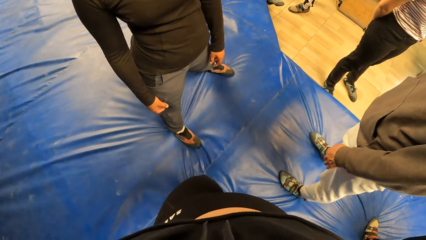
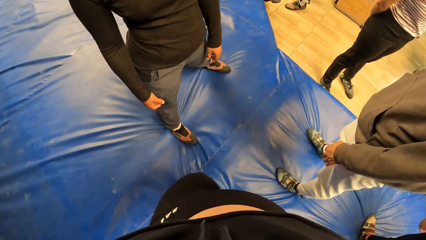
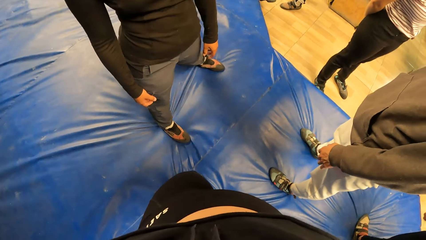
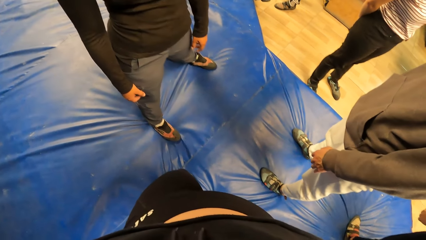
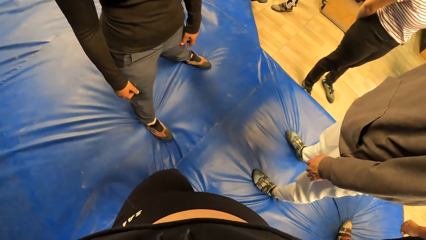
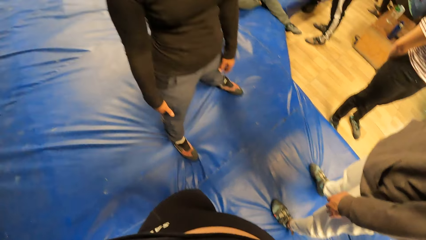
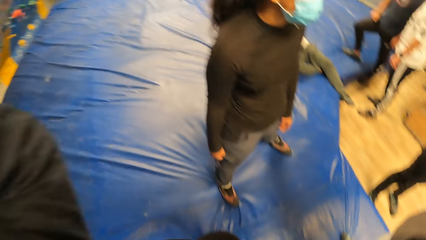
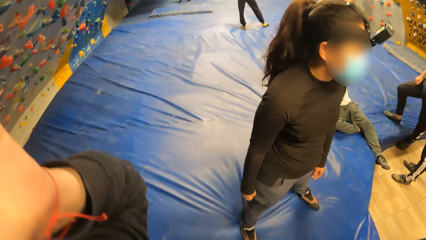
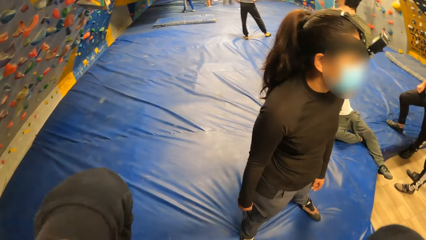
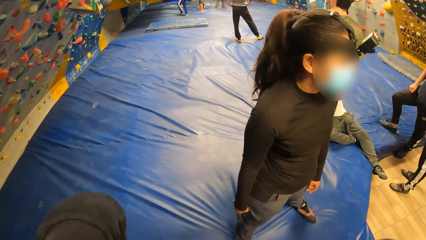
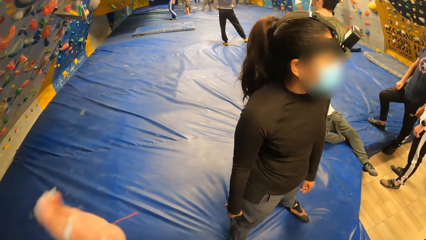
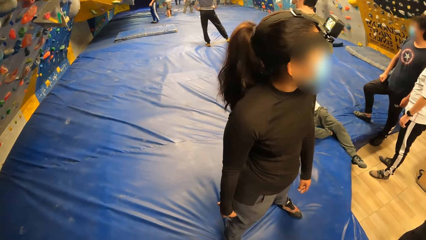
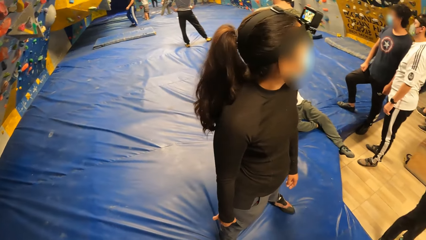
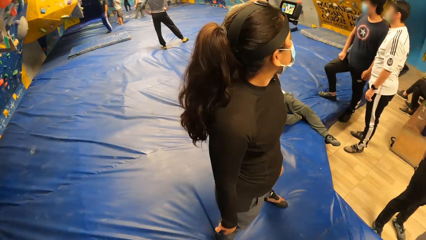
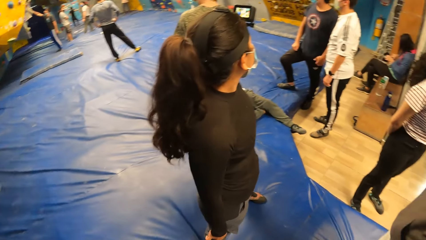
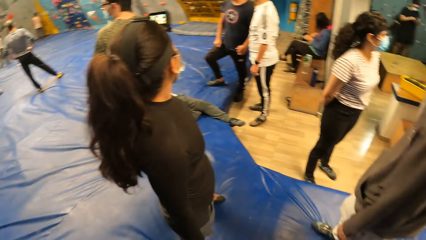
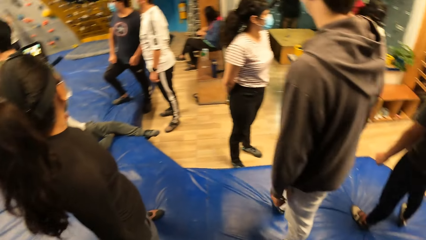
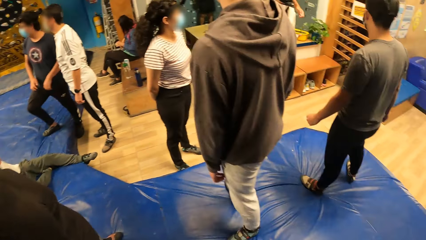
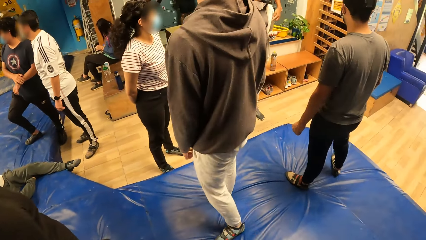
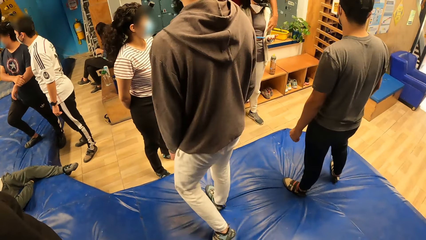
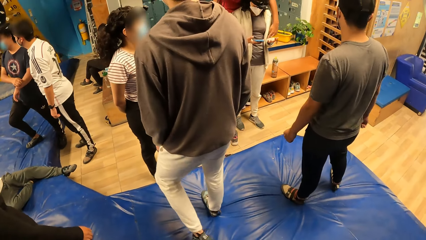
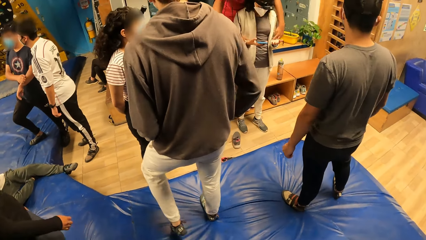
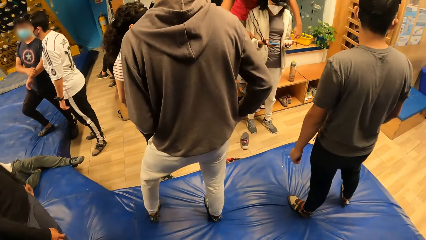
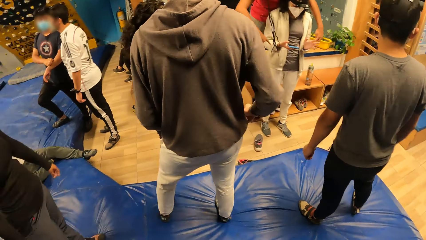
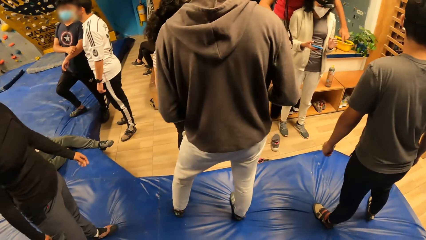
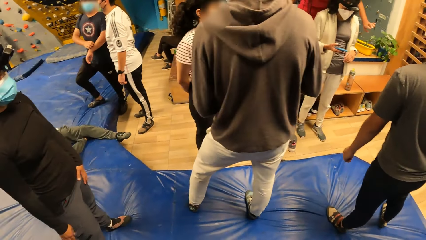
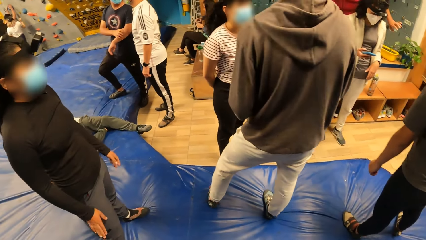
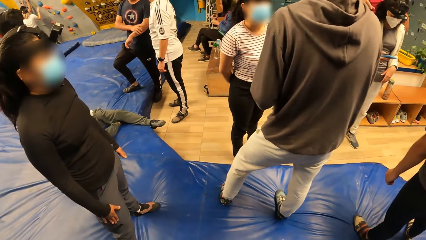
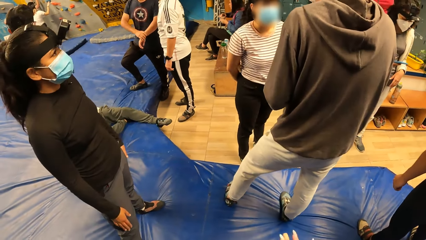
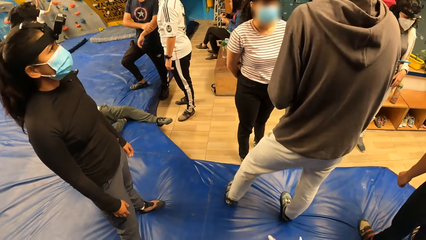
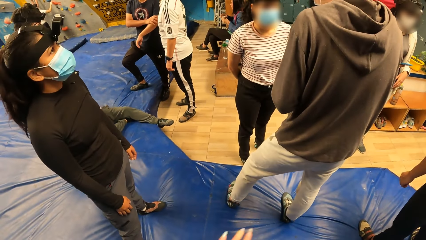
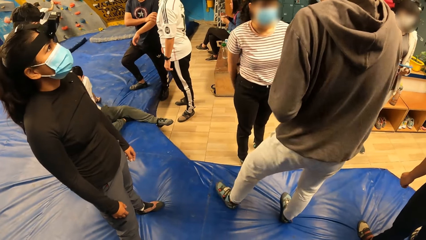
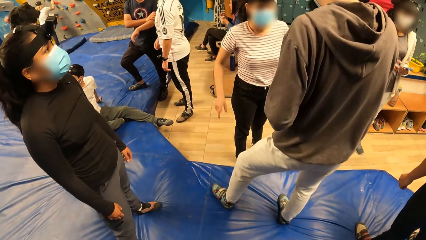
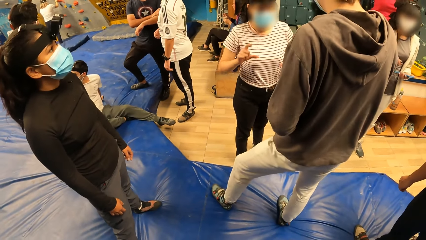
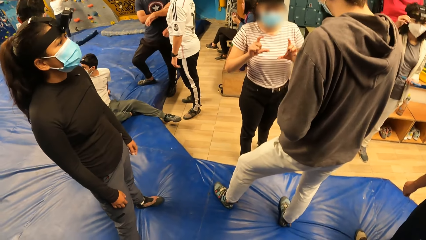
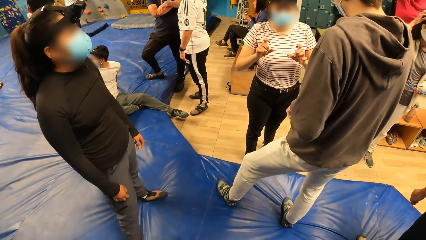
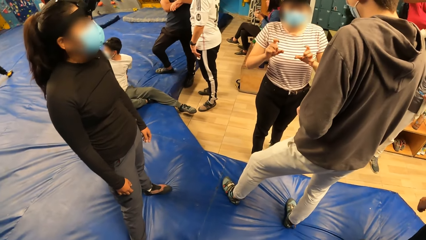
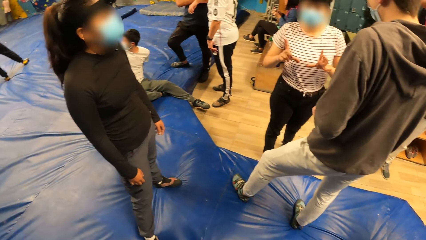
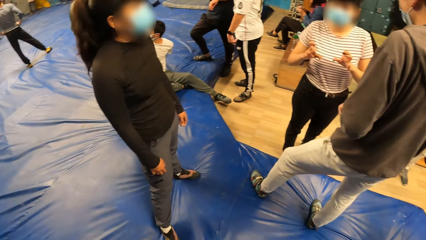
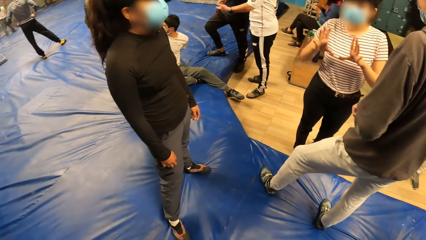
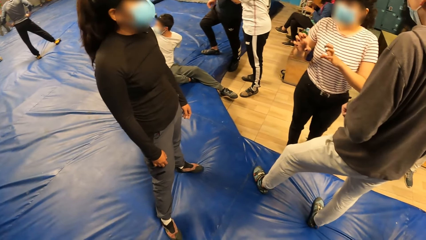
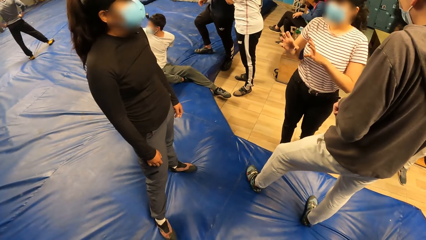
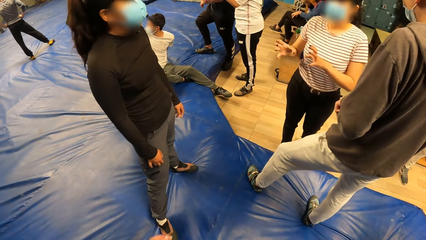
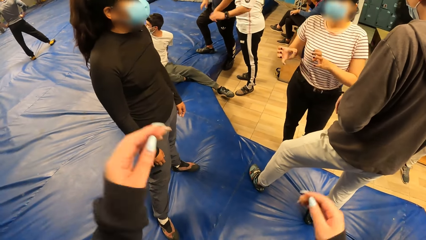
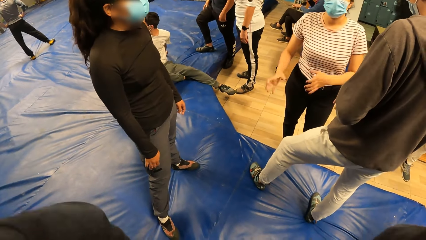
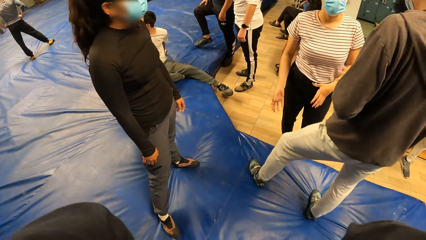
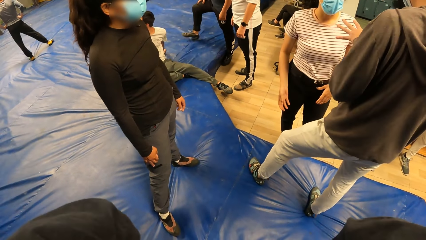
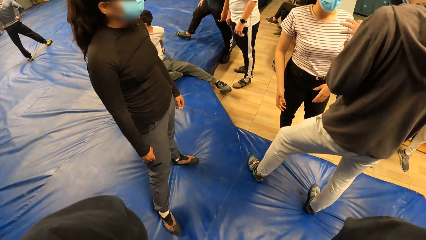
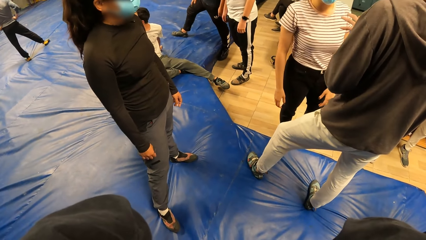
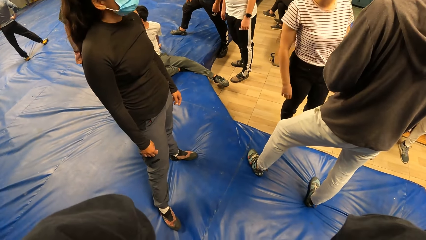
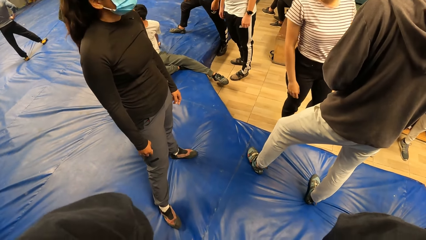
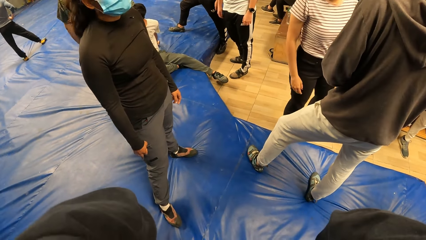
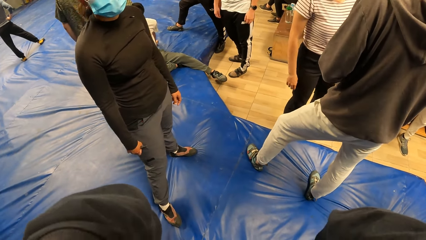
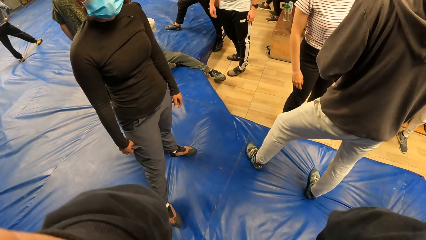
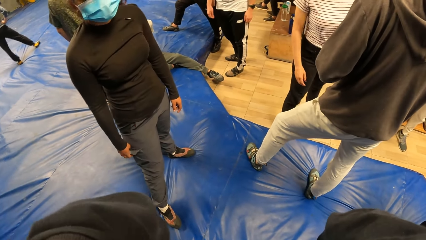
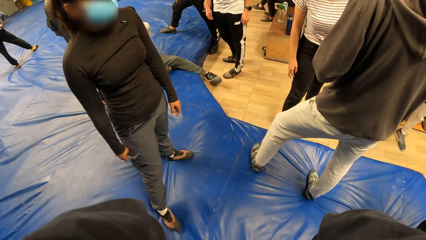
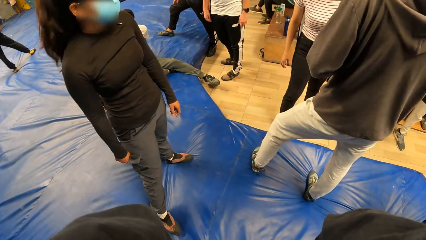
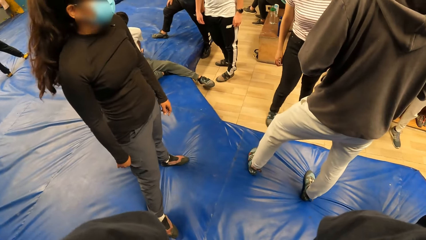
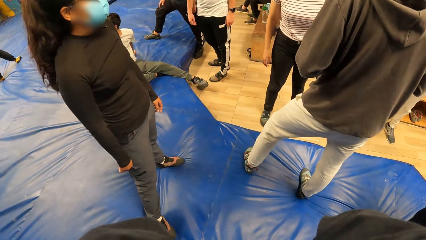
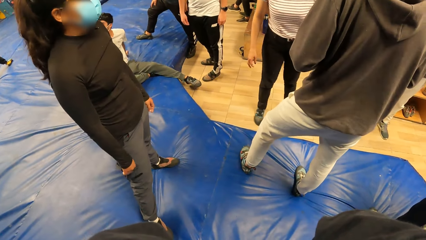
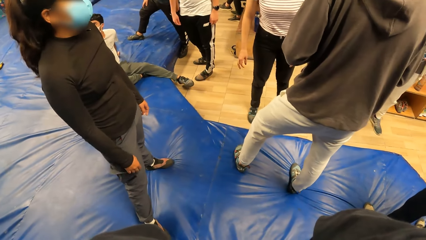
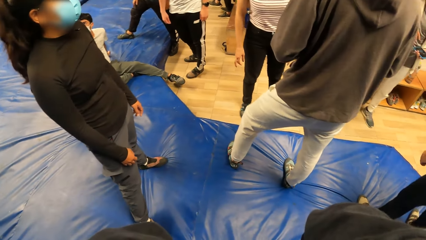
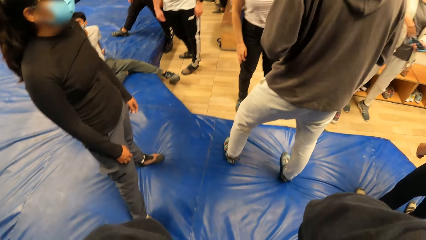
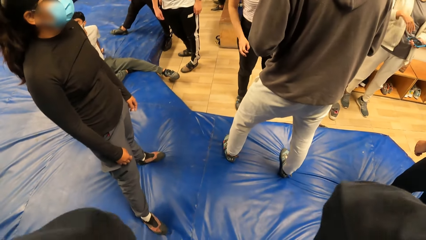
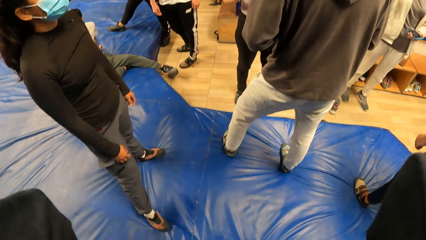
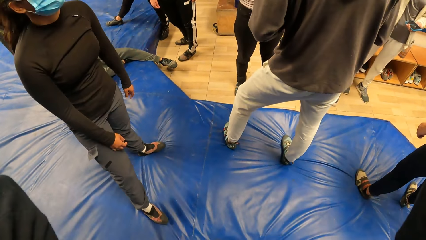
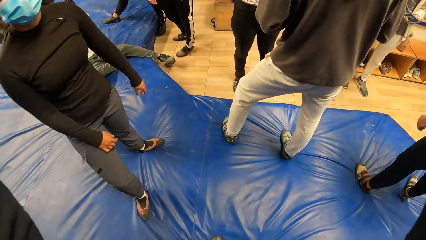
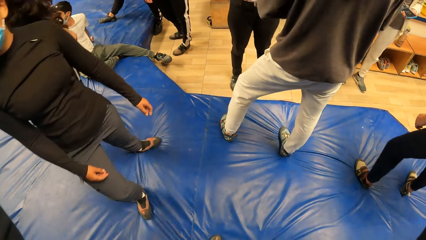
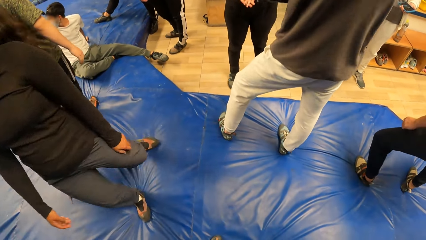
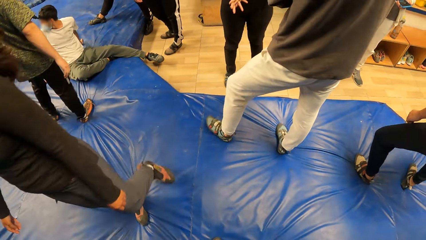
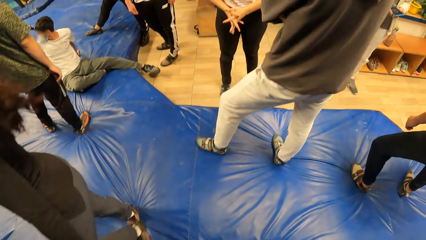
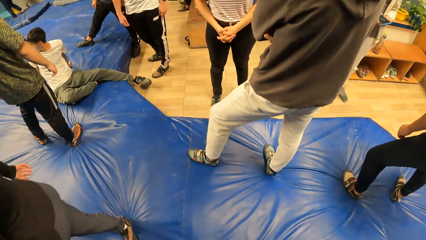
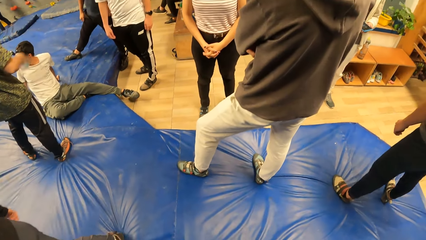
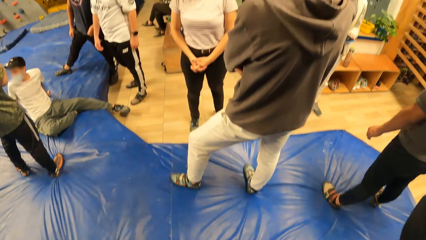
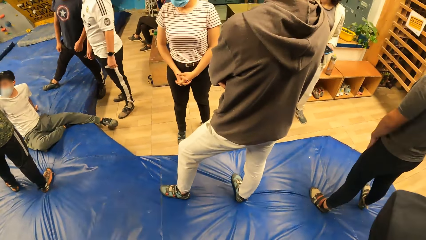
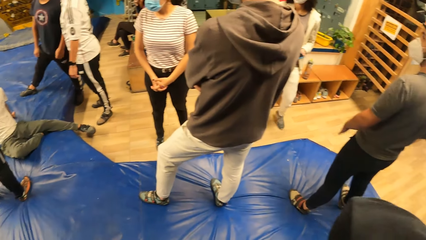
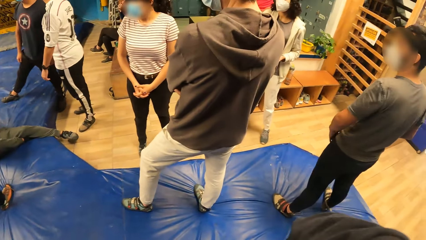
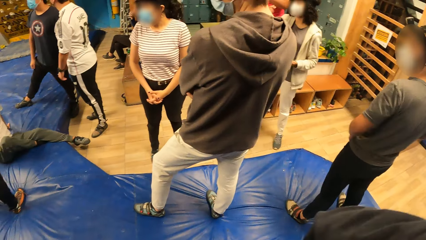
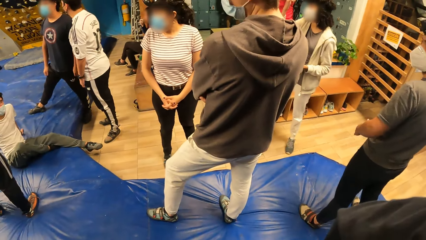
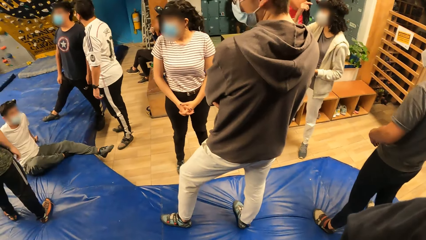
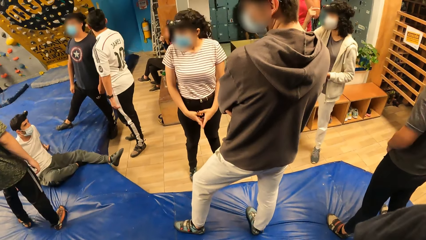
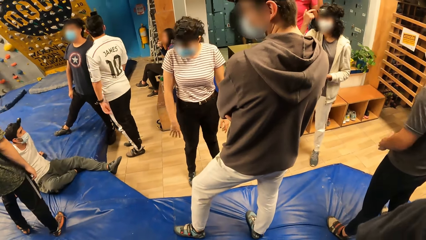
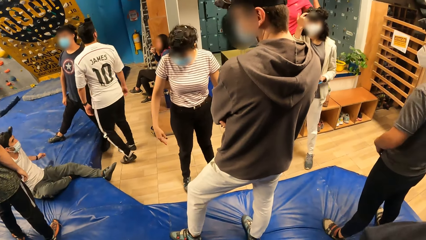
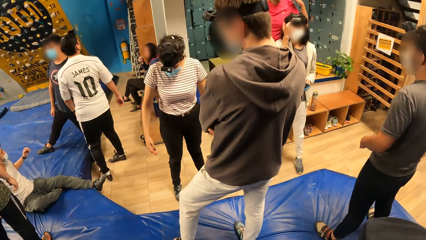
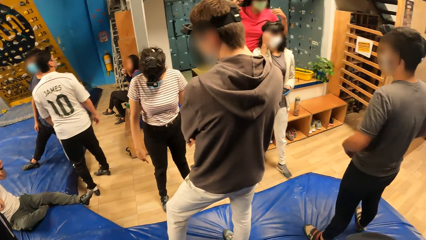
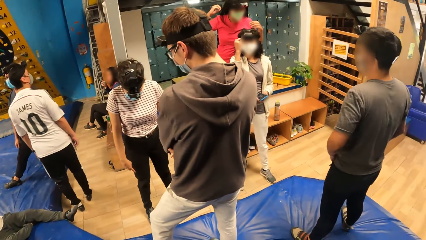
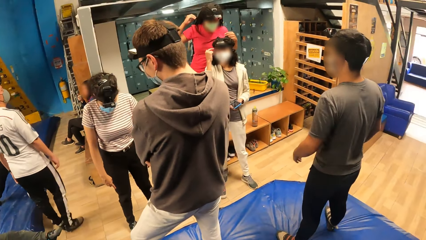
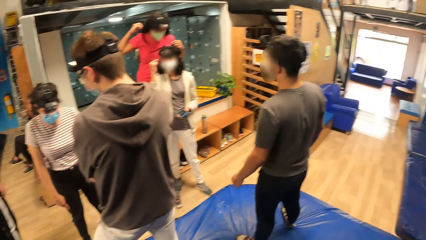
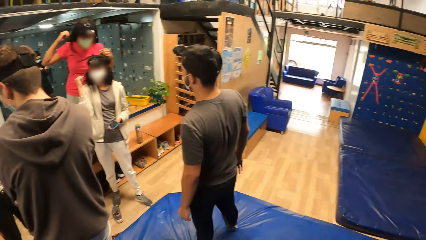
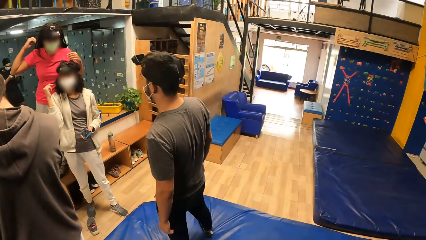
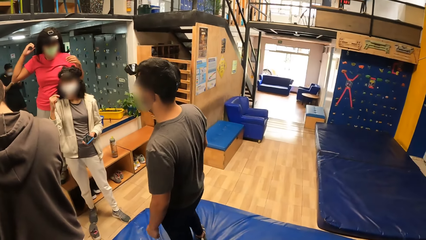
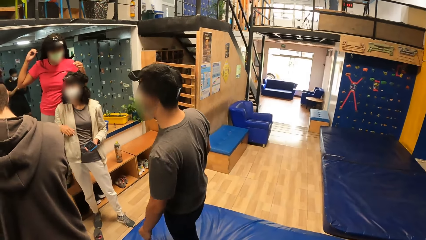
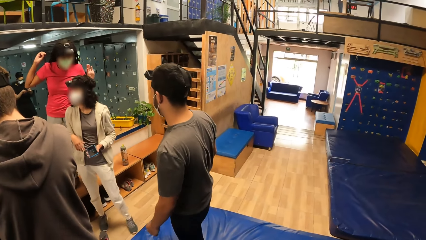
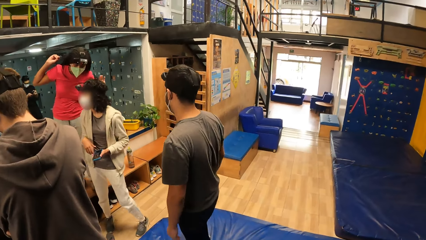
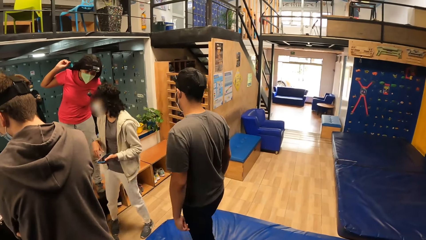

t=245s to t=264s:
The camera wearer drops her hands. She looks around. She raises her hands. She looks around.
